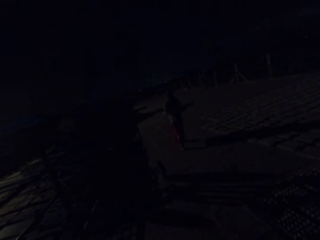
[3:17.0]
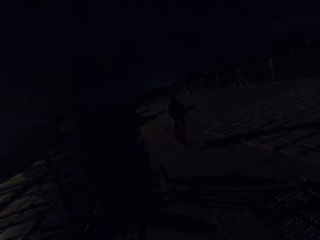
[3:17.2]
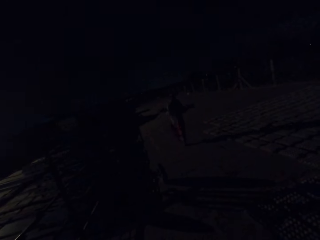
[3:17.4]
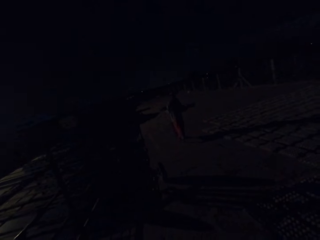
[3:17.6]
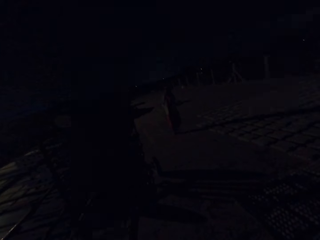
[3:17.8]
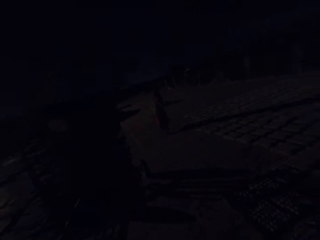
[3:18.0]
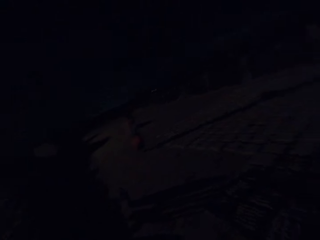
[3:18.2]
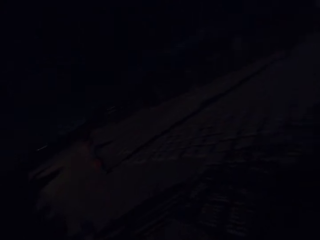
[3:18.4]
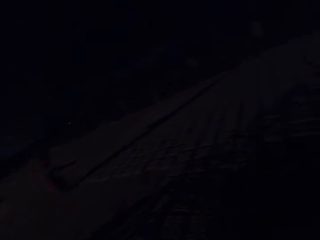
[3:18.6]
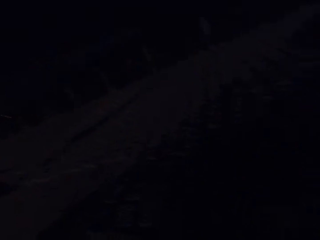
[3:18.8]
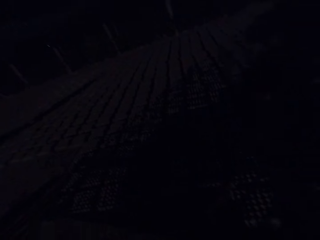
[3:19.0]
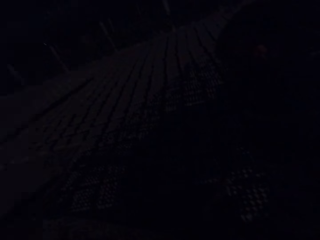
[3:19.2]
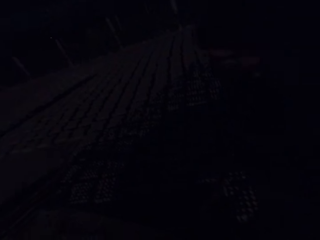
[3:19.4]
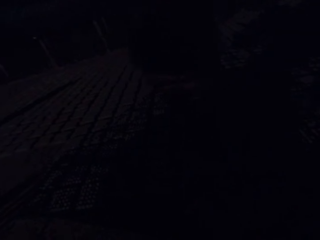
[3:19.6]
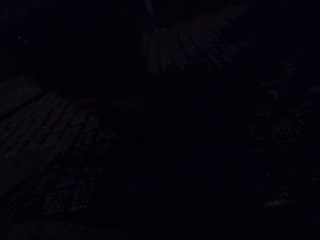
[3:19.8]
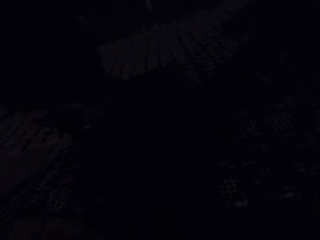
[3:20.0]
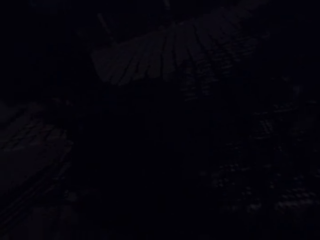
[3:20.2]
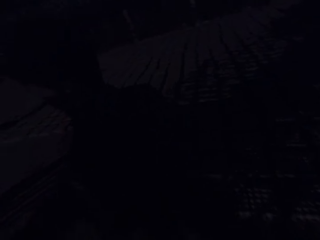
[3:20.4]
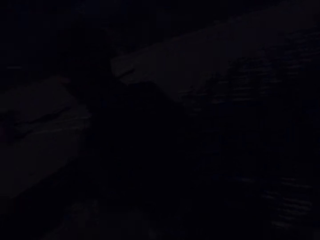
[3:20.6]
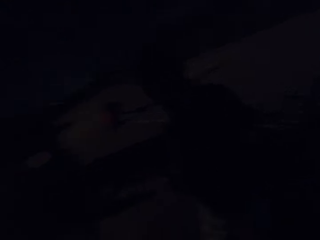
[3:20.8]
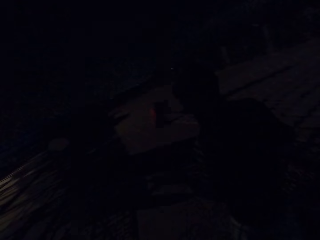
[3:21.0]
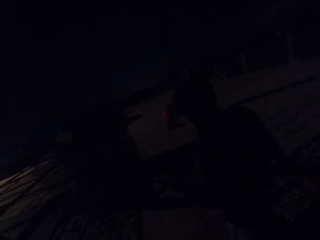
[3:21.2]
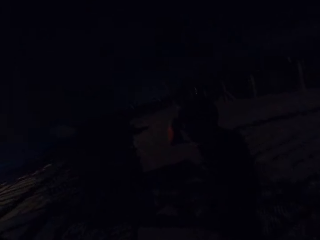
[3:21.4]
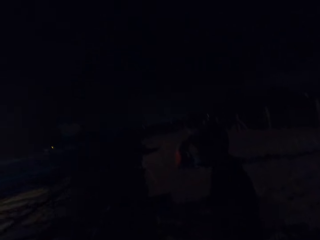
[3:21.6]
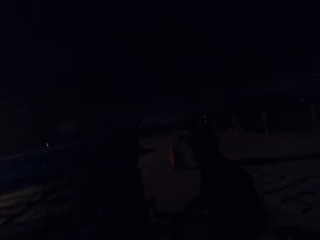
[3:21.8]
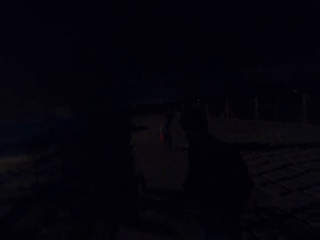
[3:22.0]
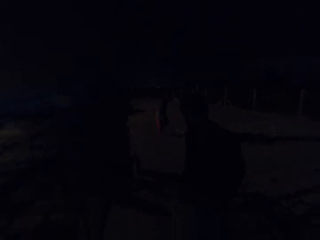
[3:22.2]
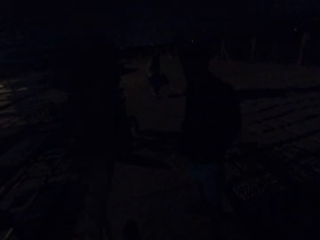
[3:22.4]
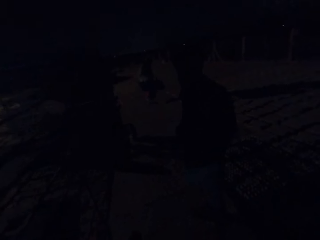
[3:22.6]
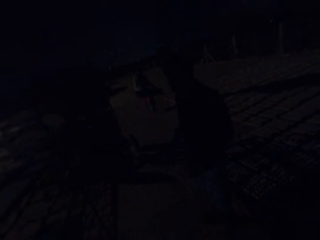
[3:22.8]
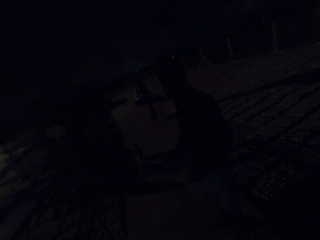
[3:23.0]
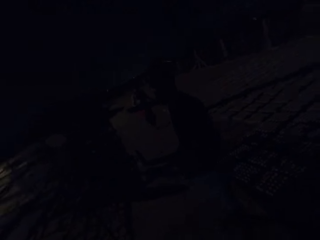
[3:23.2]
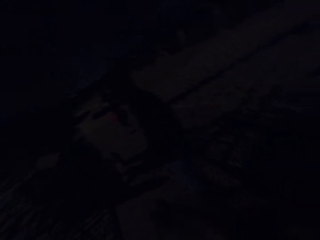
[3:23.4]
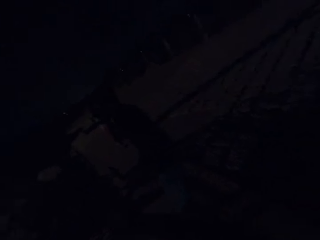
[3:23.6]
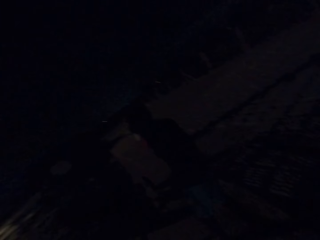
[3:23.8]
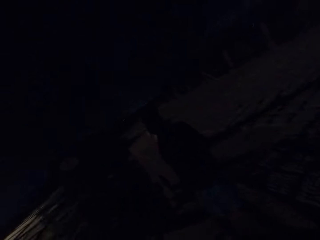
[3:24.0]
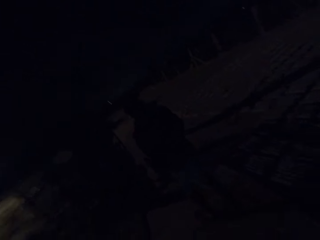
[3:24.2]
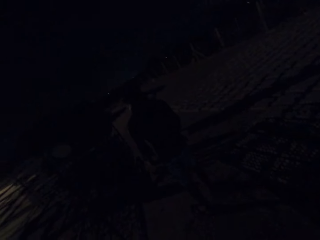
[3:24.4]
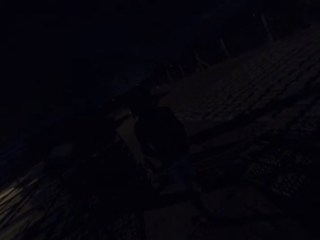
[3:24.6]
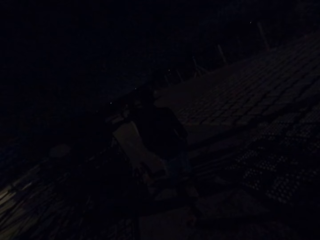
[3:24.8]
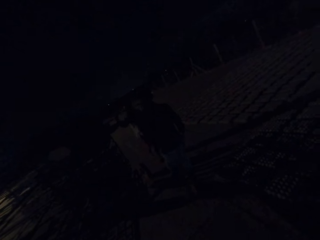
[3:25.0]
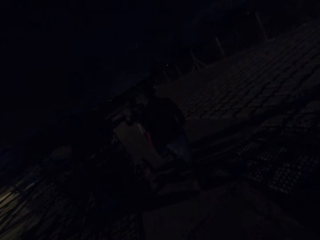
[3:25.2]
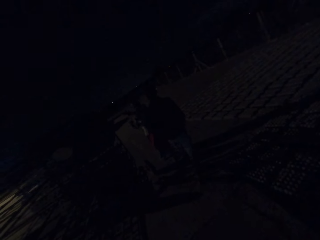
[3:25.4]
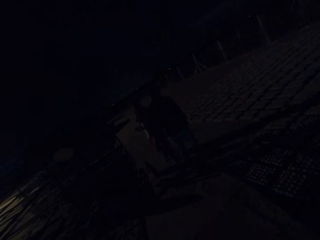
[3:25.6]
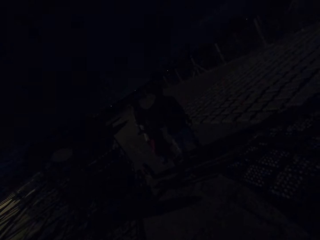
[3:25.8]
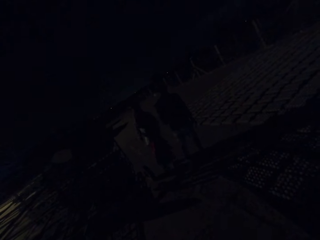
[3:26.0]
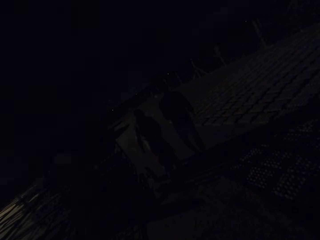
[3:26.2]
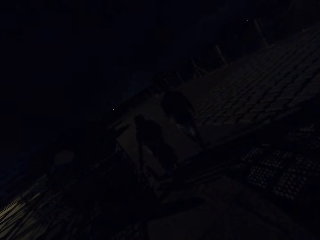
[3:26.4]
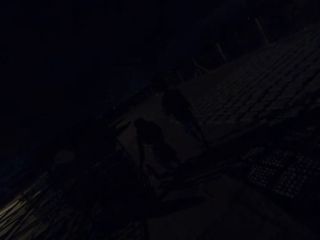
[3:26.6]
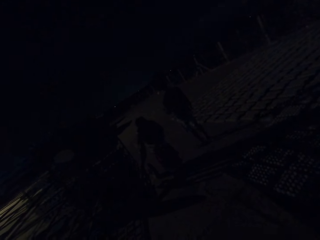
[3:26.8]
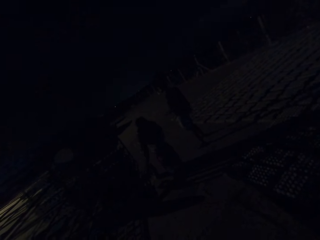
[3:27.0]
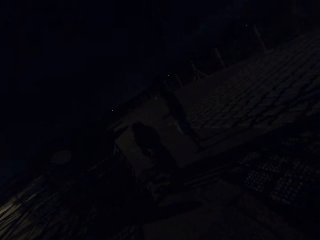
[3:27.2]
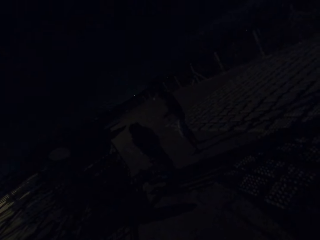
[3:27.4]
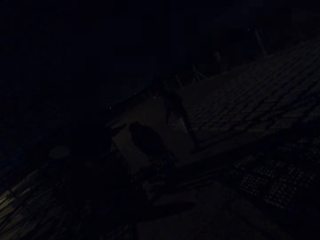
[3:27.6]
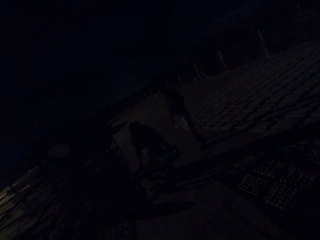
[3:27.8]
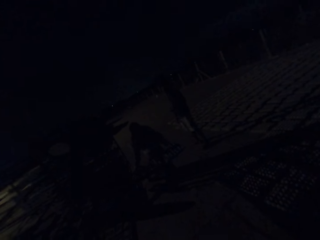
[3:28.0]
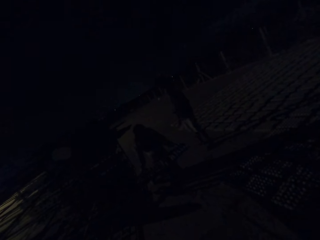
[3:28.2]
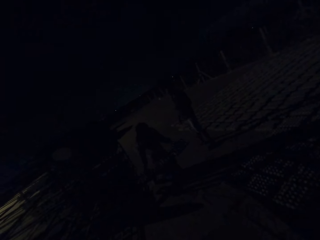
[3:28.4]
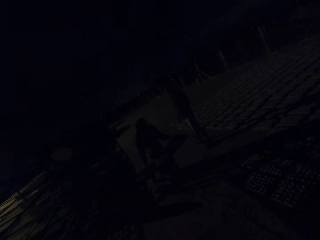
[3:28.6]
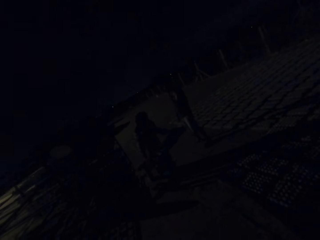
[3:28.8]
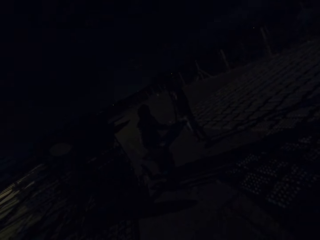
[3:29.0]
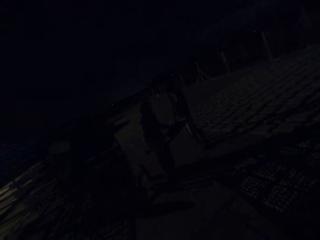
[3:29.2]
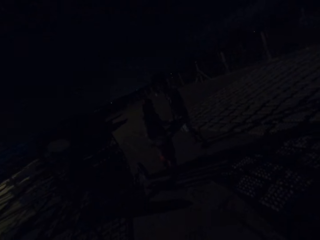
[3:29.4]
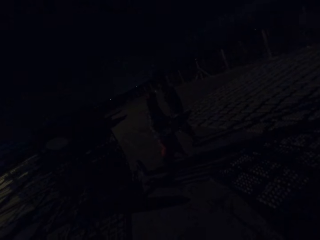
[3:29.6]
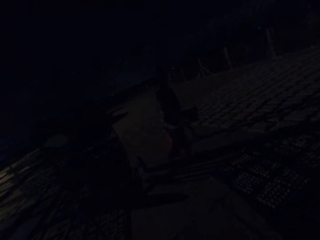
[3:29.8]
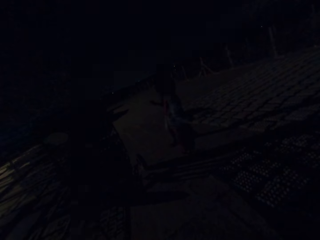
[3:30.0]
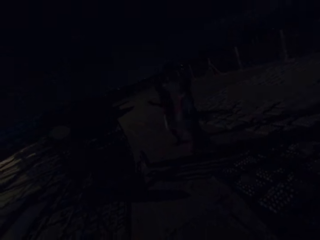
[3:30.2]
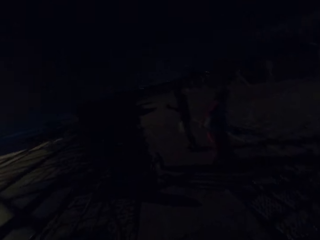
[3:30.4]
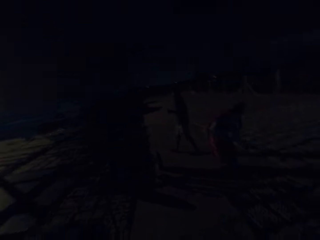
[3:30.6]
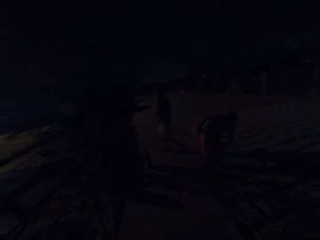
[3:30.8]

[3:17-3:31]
The man places the tray in his hands on the shelf. The woman lays egg crates on the ground with the tray in her hands. The woman places the tray in her hands on the shelf. The woman drags a tray from the shelf with her right hand. The woman carries the tray from the shelf with her hands.

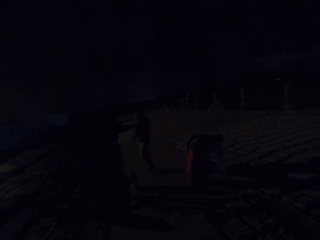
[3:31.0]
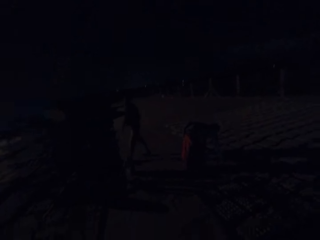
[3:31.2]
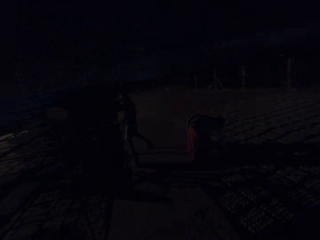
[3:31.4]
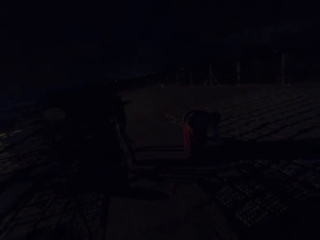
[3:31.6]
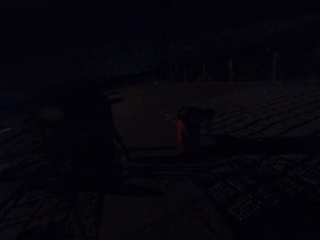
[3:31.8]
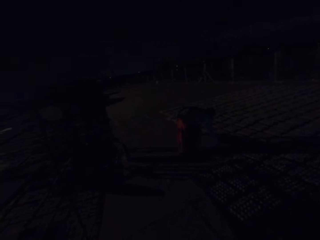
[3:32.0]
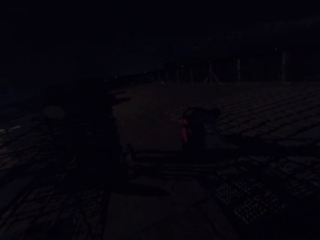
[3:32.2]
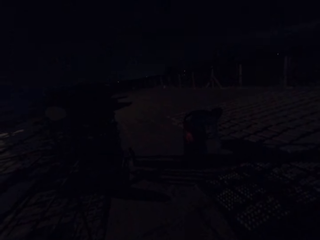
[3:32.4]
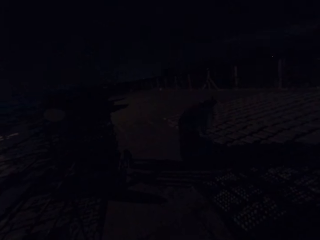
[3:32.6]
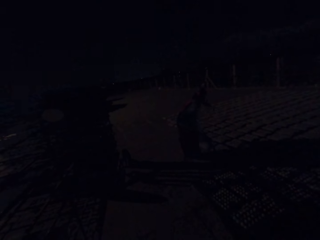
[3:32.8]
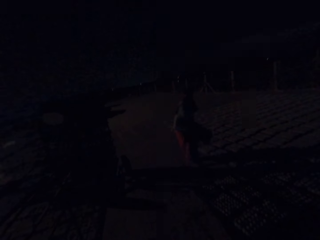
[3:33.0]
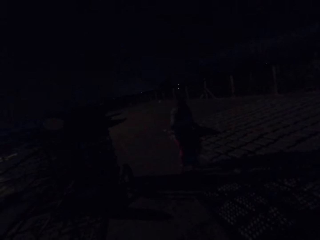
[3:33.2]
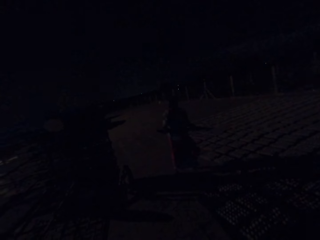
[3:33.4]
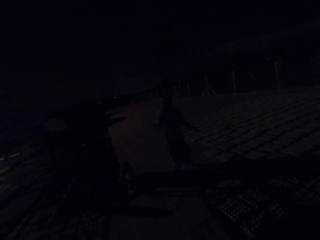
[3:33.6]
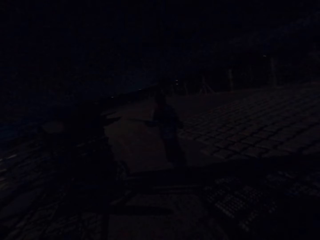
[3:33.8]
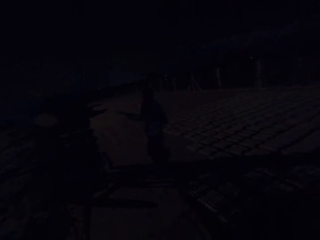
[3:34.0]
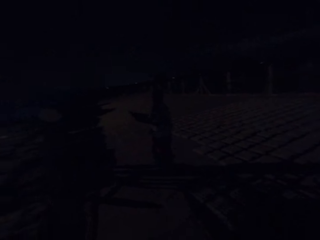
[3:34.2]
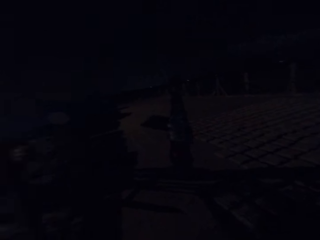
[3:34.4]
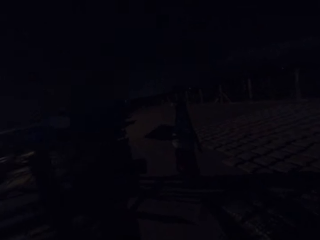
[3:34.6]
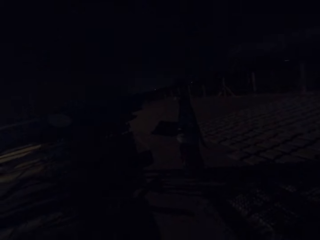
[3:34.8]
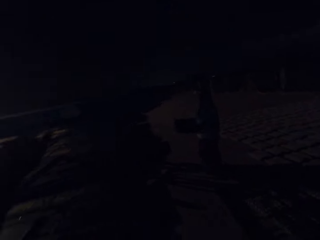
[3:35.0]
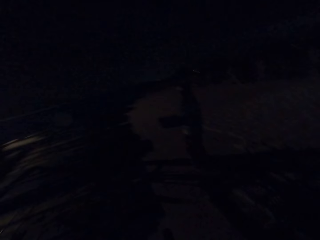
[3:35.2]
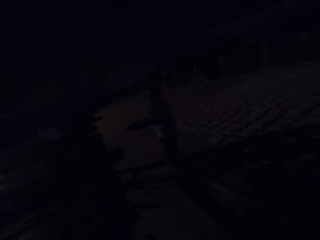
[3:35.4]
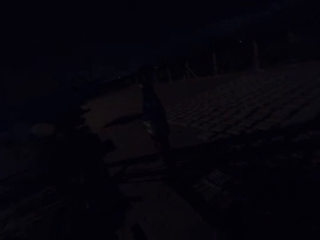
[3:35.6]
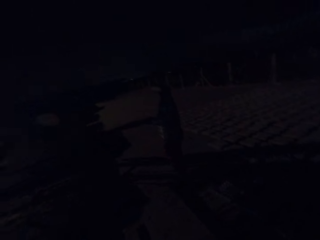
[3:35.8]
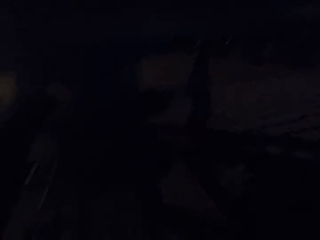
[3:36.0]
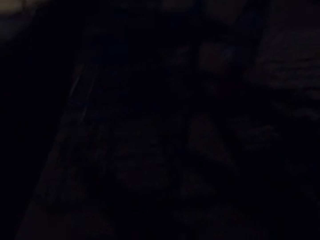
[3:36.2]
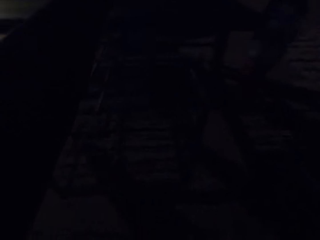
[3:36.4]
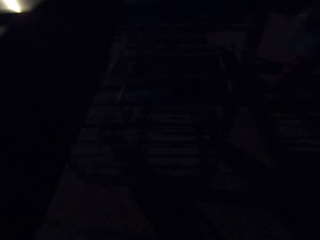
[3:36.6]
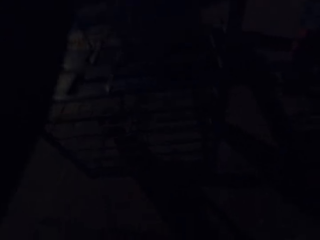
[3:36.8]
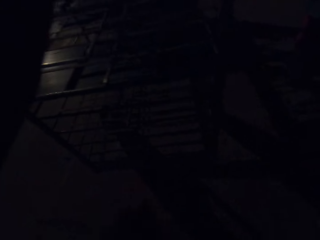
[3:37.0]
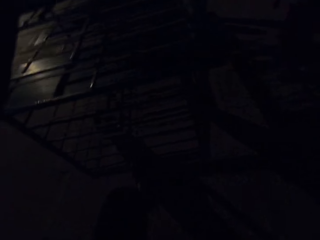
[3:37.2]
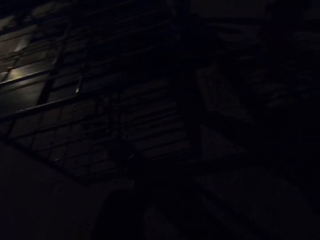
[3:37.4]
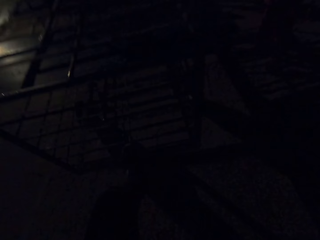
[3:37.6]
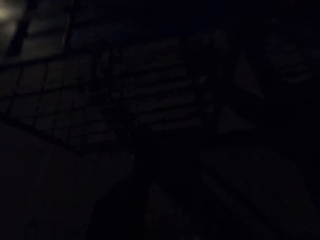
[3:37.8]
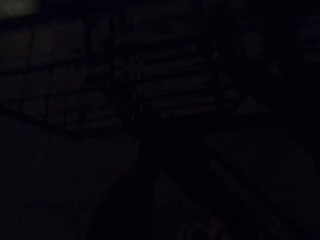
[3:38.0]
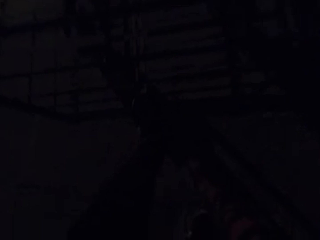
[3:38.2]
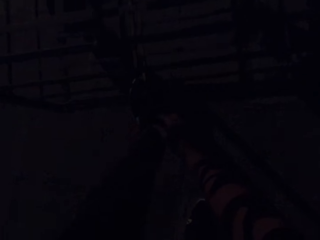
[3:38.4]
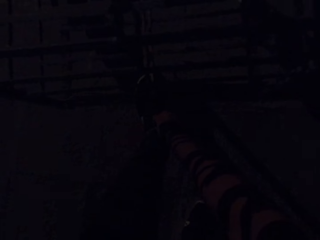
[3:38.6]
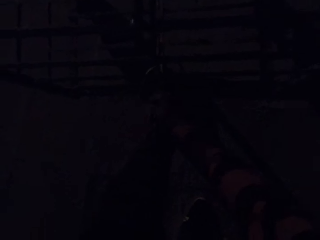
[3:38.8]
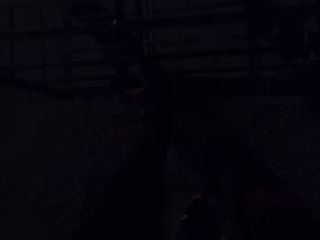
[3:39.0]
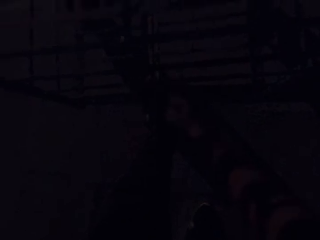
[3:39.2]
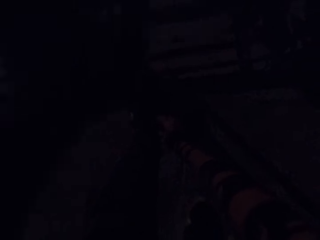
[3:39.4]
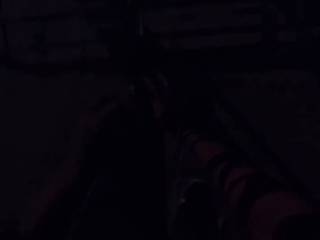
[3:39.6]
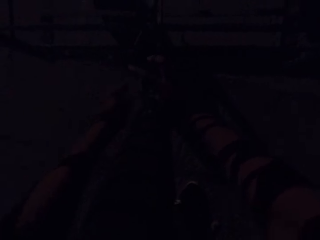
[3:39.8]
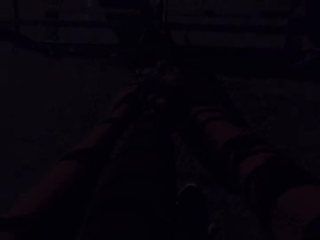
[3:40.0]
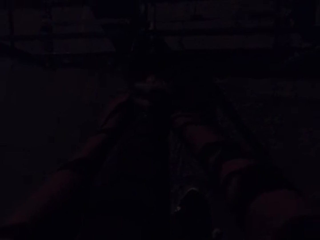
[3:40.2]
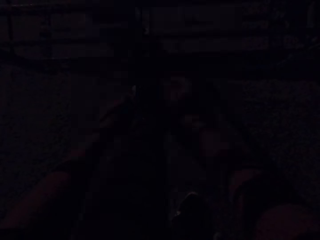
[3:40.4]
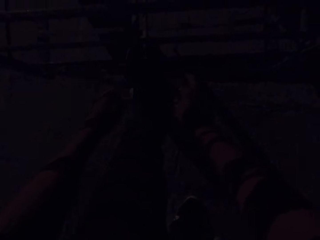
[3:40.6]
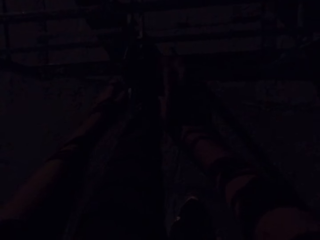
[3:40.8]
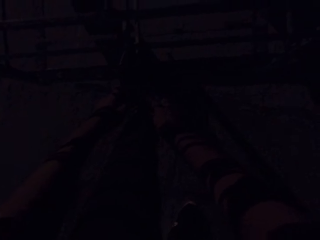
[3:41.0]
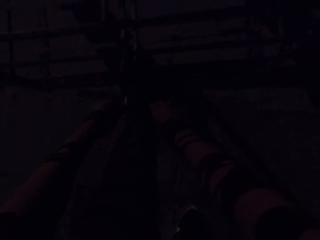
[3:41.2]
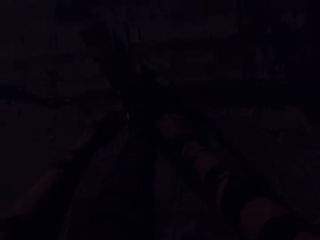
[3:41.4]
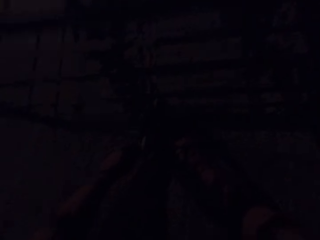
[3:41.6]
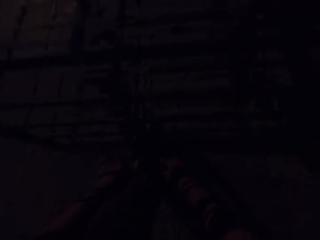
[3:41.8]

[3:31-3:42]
The woman lays egg crates on the ground with the tray in her hands. The camera wearer puts the cement on something. The woman places the tray in her hands on the shelf. The camera wearer places his left leg on the shelf. He ties his shoelace. He tightens something on the floor.
